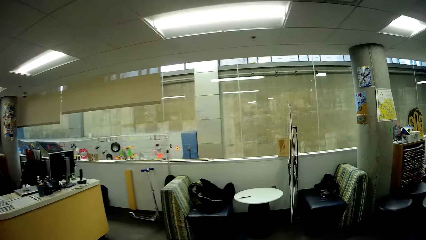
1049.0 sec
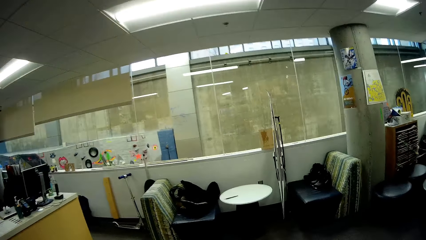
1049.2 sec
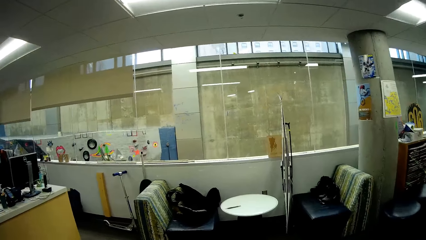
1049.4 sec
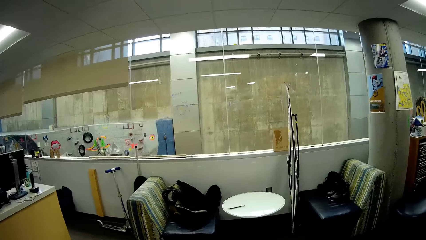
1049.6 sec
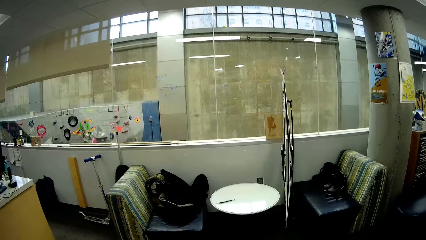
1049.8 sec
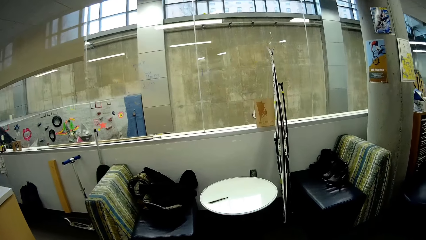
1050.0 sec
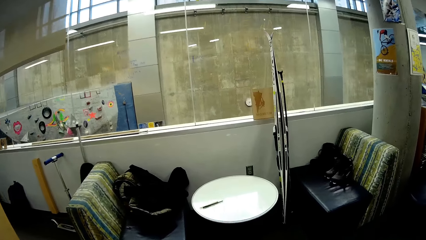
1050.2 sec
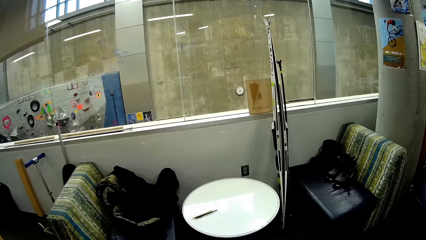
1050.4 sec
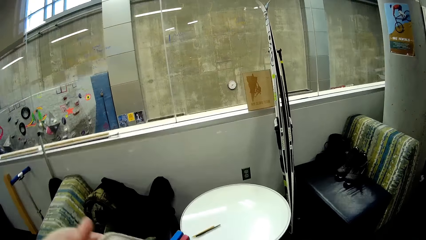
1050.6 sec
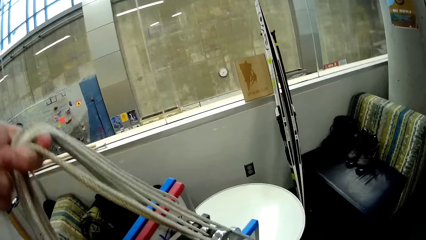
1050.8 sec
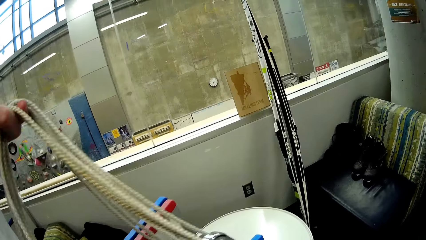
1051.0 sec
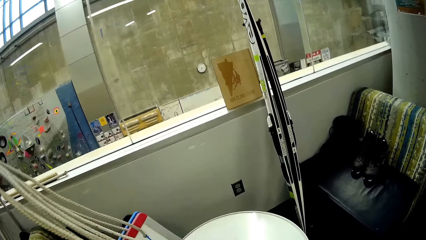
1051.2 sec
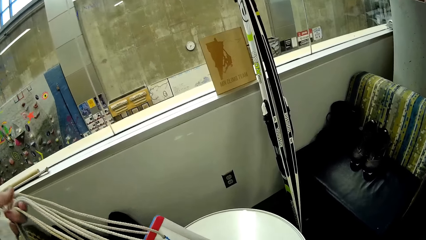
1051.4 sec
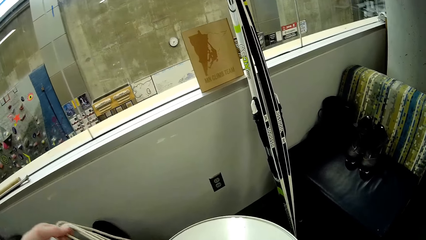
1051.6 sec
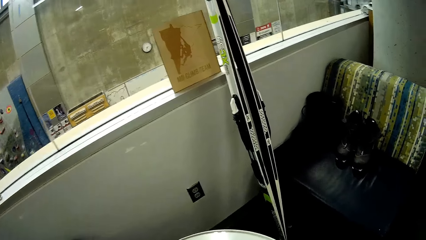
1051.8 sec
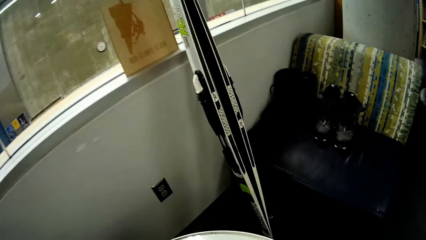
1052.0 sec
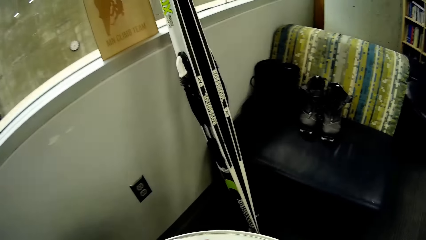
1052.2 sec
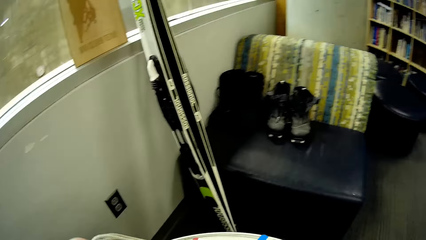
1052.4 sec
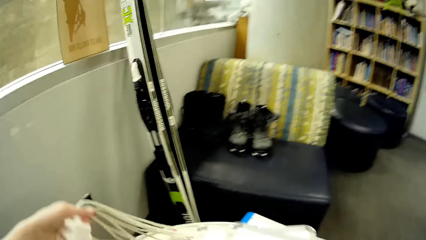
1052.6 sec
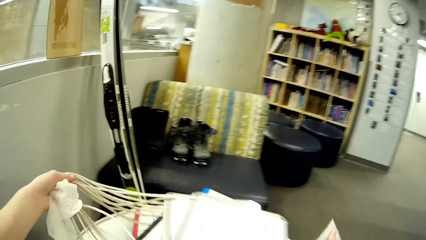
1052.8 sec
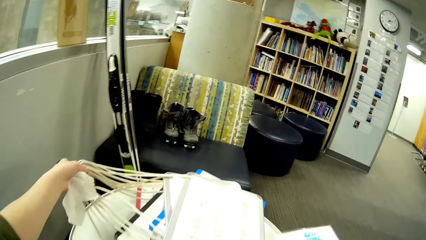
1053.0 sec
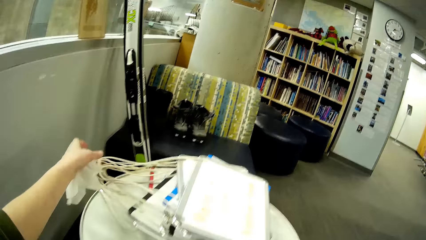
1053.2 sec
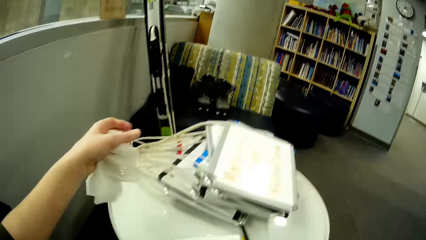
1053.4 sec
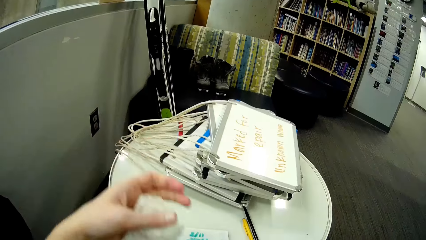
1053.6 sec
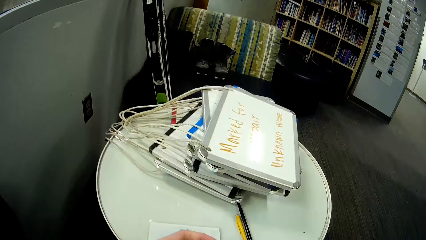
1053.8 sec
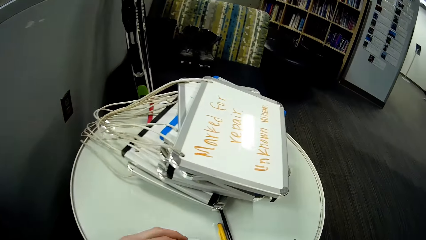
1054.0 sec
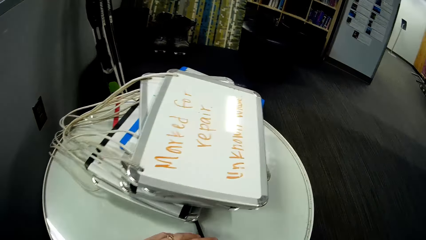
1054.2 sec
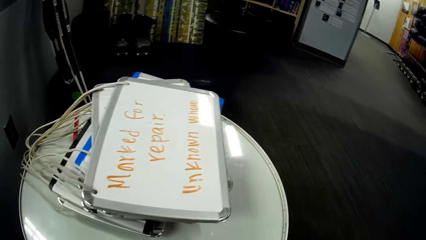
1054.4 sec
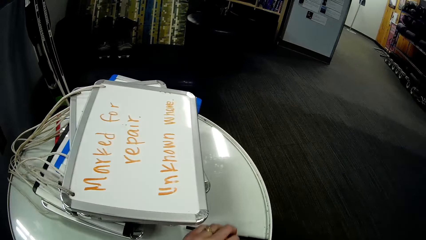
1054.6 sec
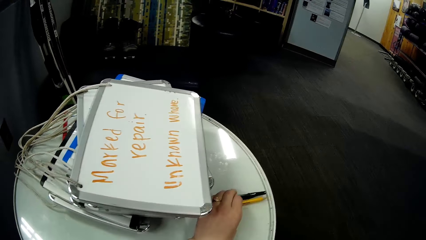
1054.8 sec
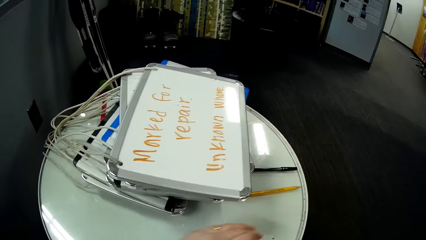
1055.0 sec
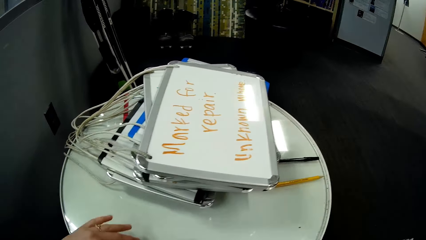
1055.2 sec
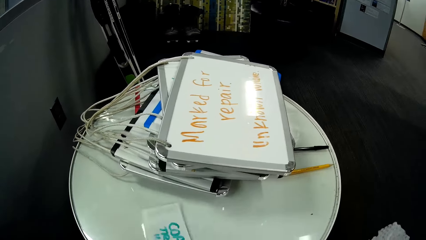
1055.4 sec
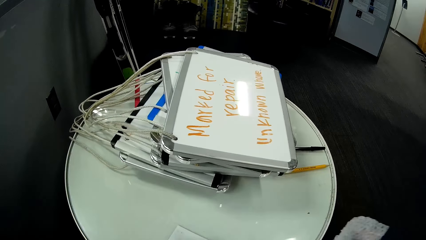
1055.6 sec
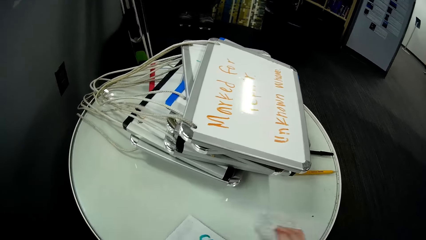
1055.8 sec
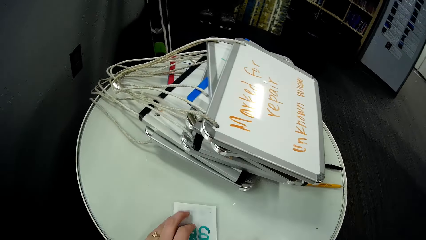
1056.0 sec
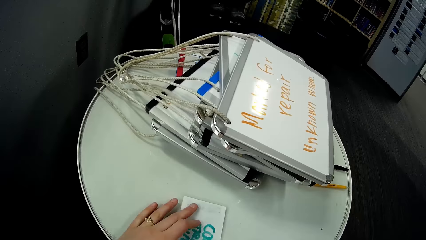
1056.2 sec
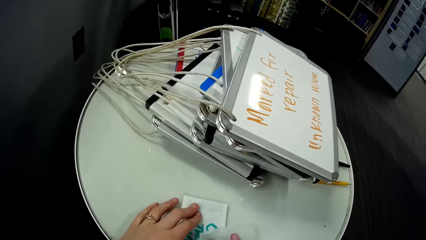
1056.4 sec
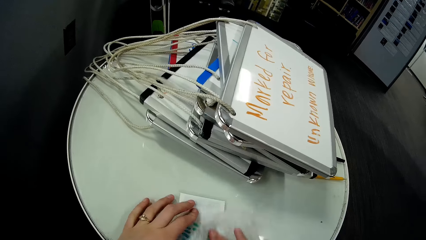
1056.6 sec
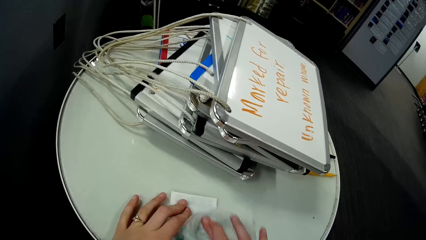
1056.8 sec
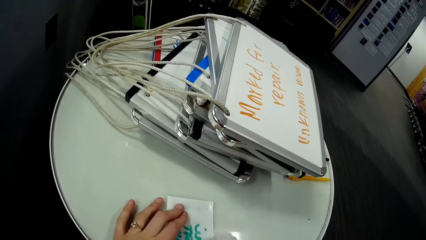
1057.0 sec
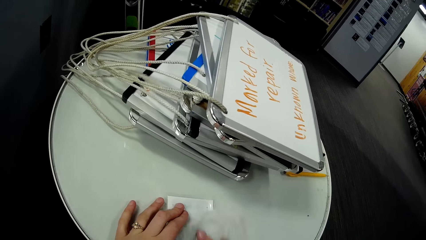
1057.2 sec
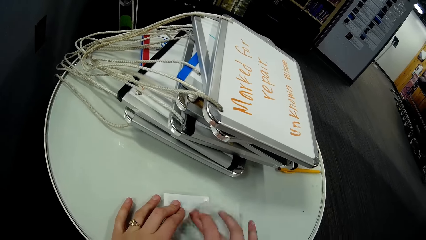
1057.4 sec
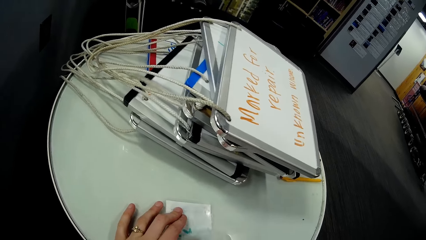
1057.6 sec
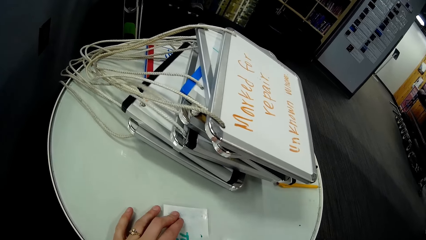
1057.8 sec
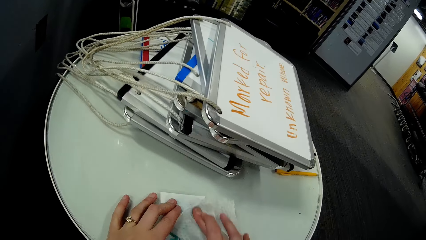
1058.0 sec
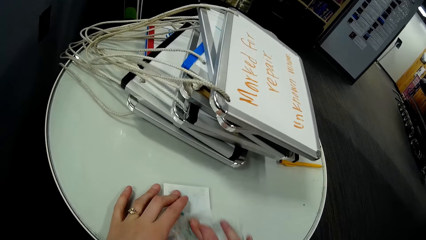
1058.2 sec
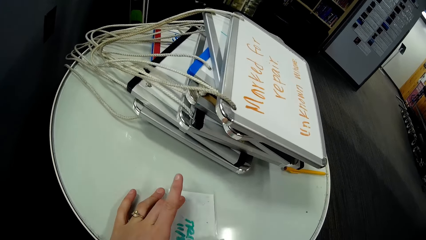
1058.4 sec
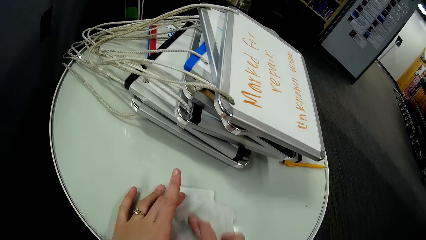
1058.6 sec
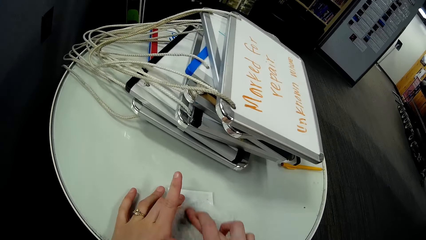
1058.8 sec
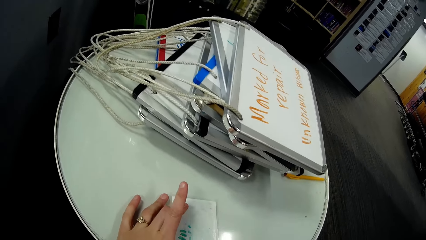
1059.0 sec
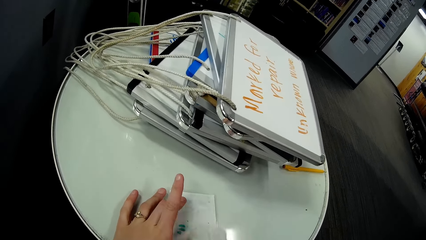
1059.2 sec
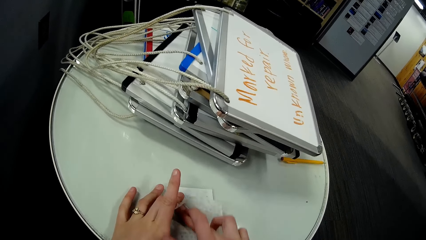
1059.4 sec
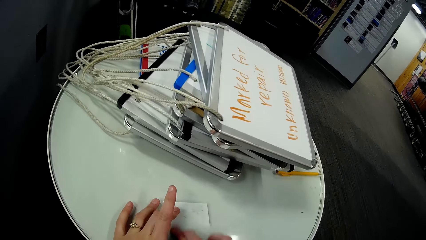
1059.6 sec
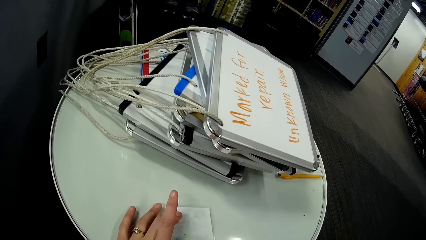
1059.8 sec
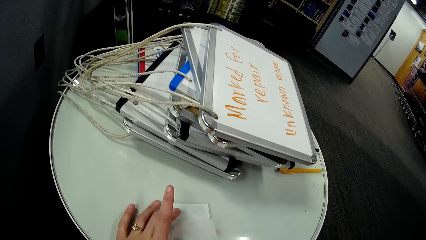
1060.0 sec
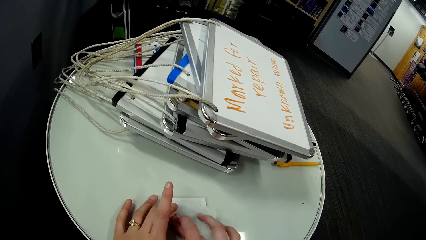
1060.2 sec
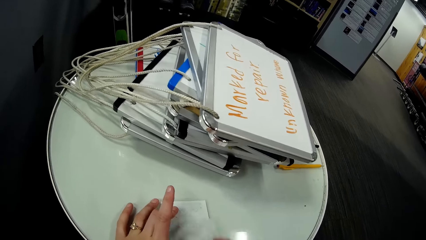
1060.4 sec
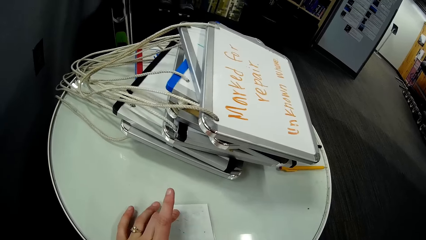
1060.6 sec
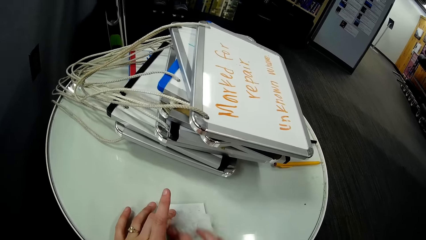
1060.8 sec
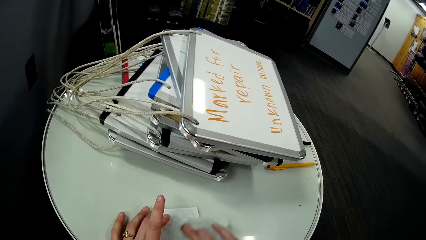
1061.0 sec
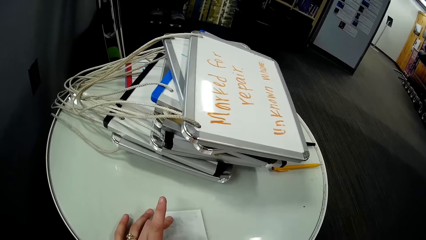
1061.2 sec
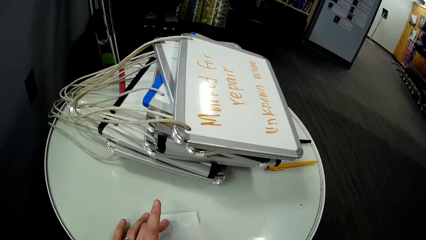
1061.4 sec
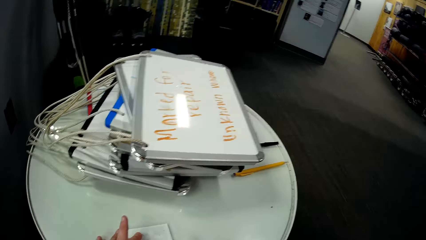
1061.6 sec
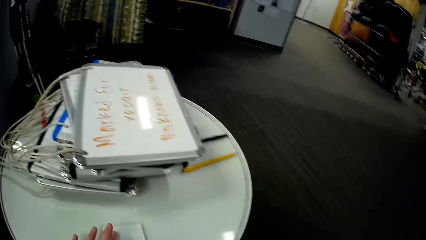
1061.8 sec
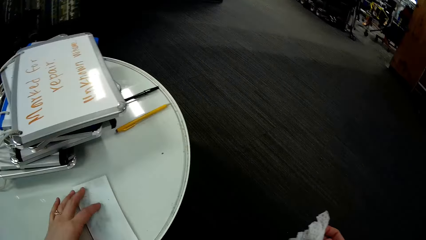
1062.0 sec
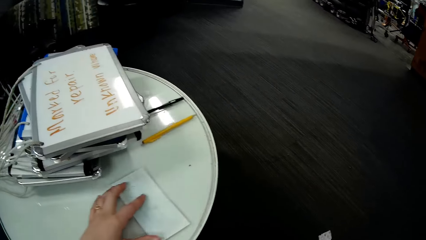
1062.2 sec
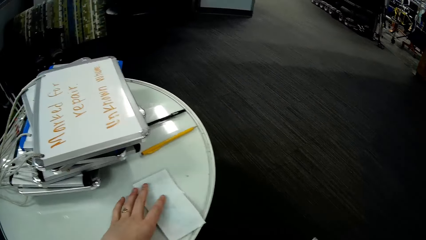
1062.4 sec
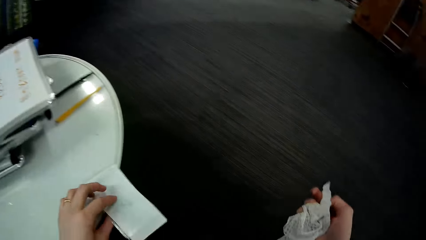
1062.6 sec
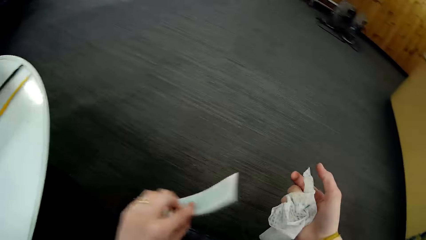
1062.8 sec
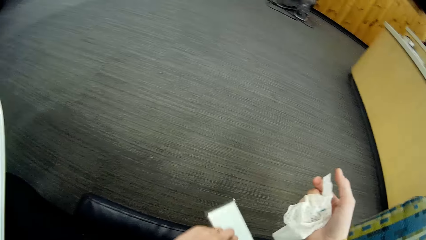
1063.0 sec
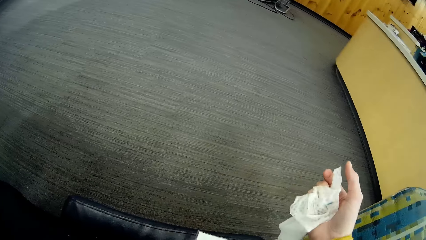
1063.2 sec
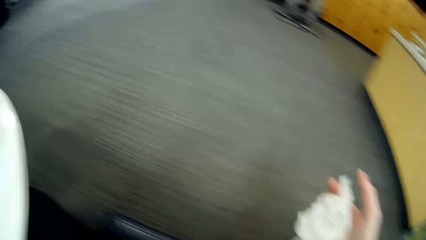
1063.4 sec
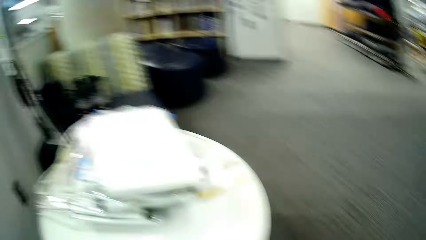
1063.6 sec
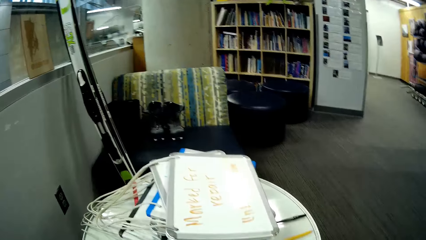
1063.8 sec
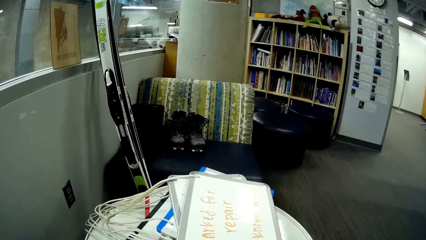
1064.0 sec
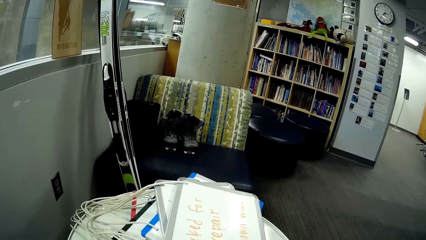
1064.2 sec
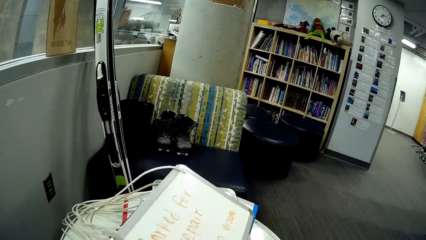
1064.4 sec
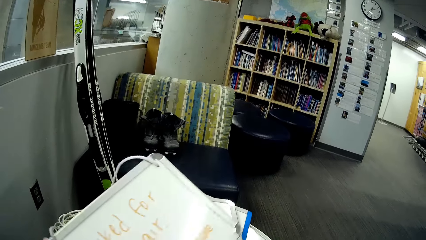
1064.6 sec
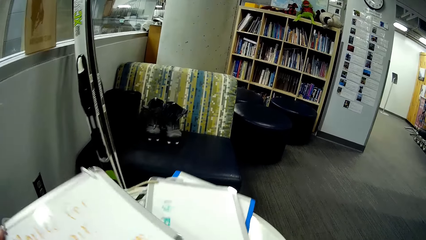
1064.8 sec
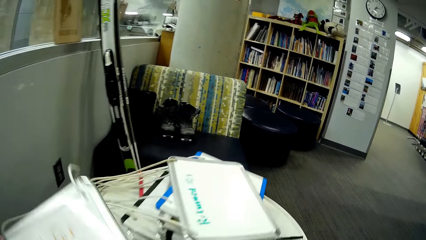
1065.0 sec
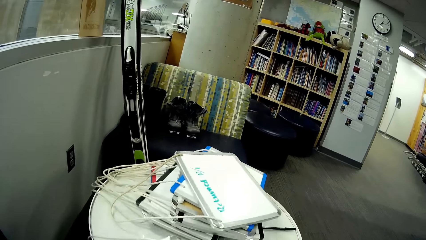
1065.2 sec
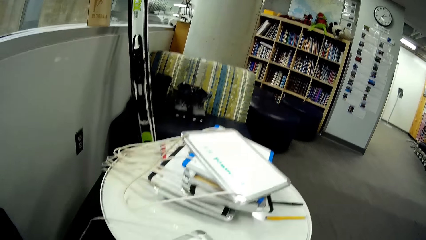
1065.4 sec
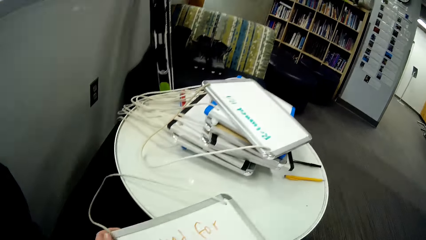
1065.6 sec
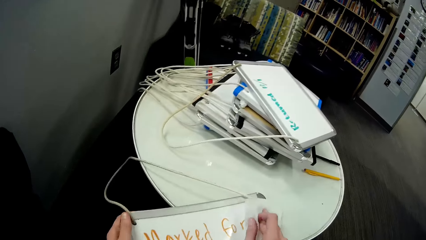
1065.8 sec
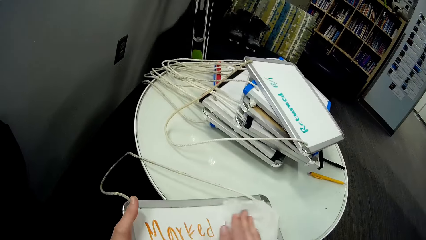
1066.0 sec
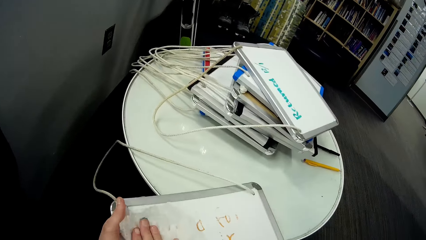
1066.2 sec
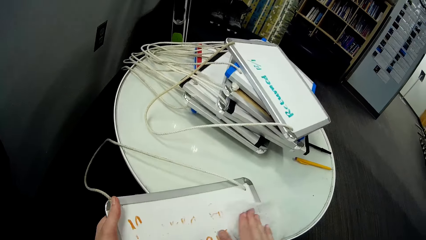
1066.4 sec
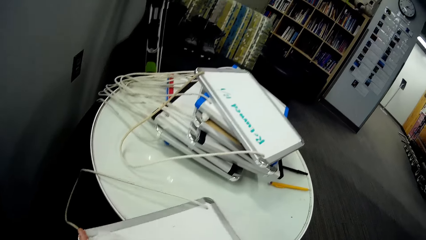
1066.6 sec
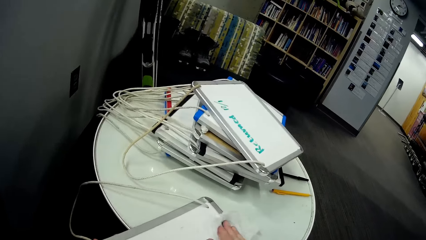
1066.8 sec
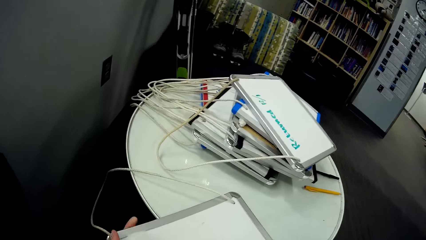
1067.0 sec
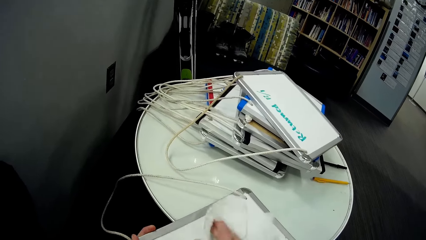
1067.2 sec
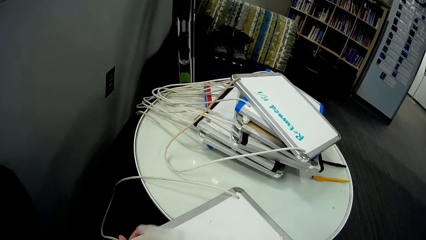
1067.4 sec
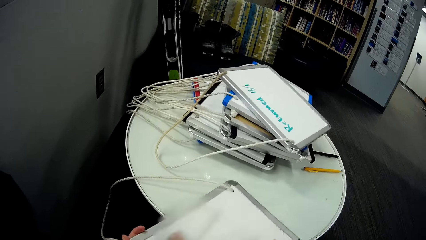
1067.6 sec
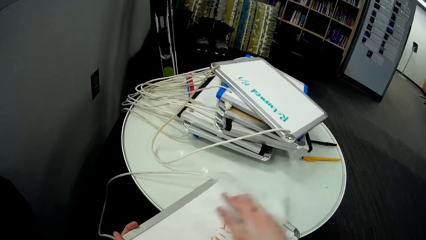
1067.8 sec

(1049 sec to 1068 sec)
The camera wearer puts the white boards or tags on the table. They move pens on the table. They wipe the tags. They pick the white board from the table and wipe the white board with the wet wipe tissue.
